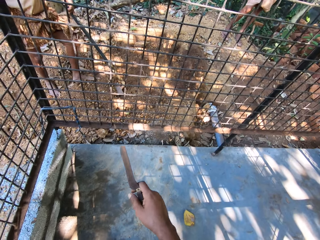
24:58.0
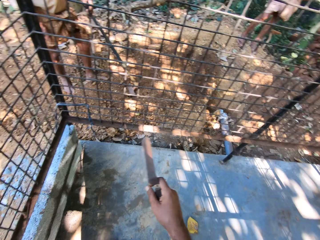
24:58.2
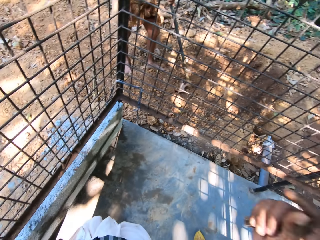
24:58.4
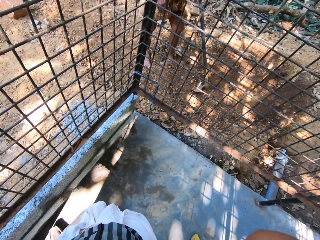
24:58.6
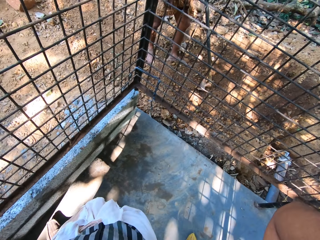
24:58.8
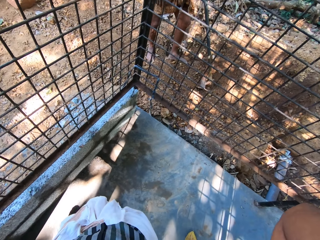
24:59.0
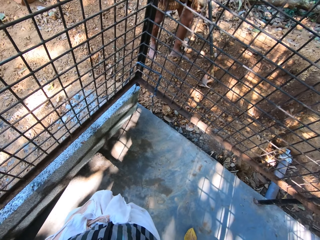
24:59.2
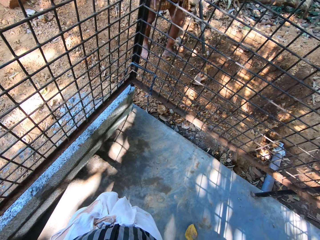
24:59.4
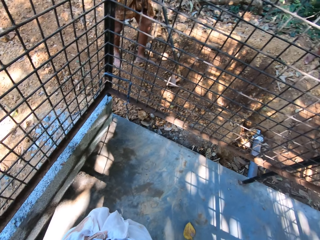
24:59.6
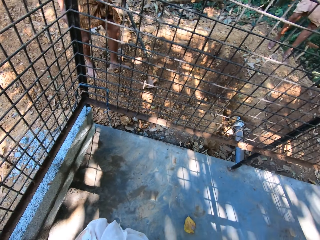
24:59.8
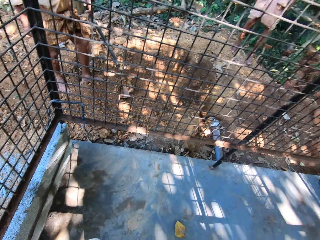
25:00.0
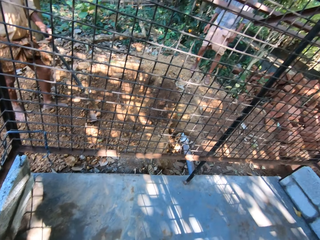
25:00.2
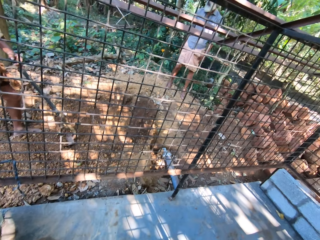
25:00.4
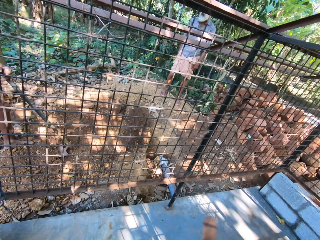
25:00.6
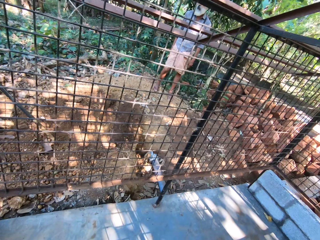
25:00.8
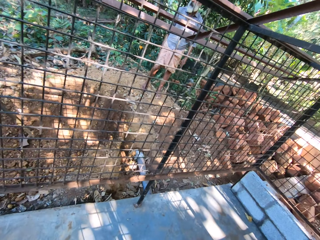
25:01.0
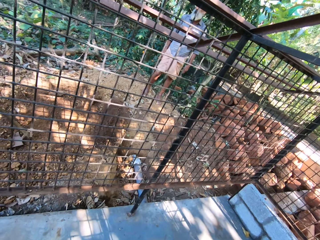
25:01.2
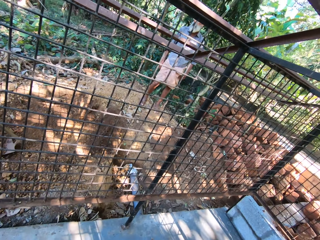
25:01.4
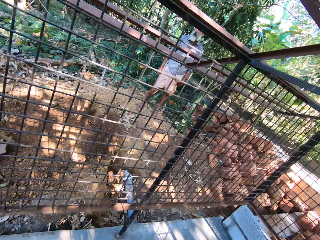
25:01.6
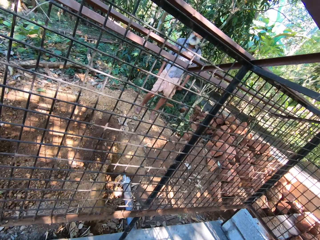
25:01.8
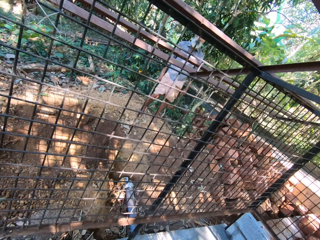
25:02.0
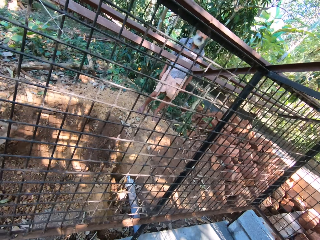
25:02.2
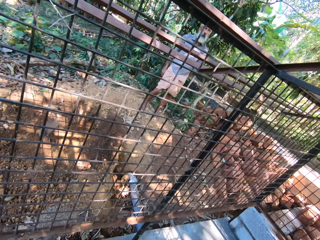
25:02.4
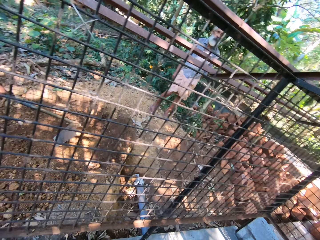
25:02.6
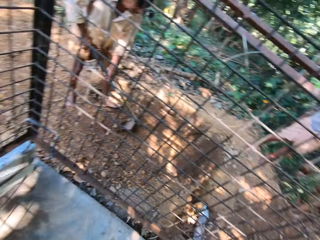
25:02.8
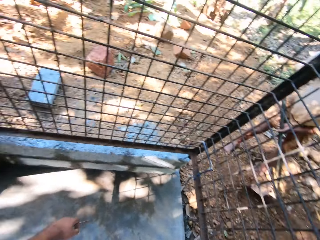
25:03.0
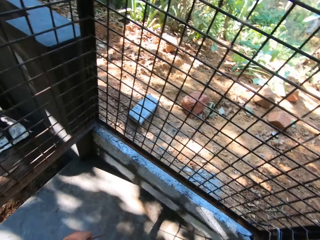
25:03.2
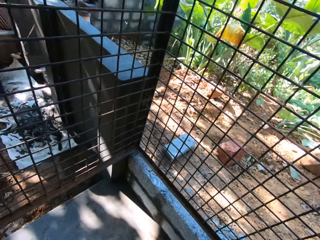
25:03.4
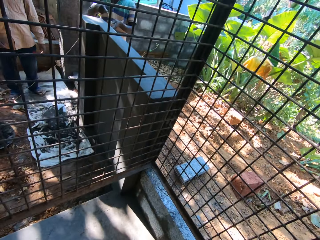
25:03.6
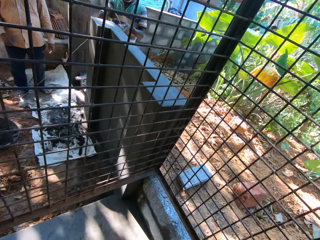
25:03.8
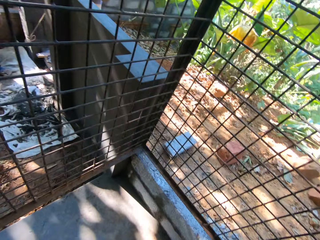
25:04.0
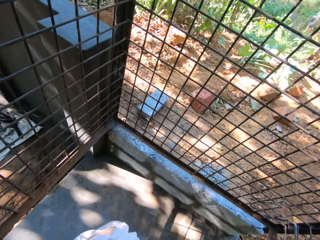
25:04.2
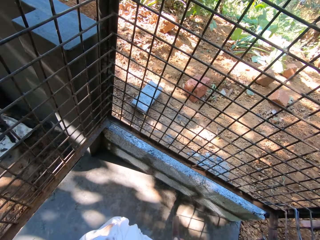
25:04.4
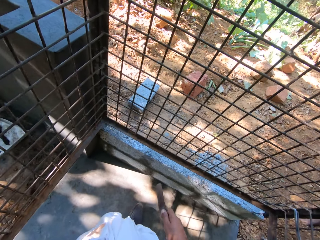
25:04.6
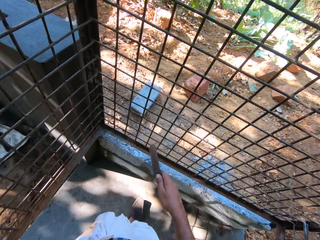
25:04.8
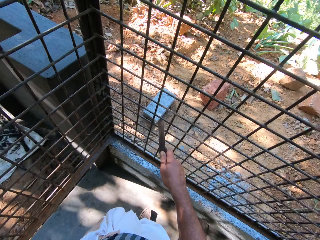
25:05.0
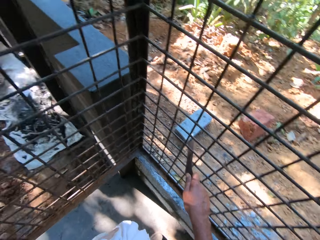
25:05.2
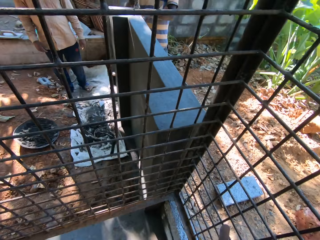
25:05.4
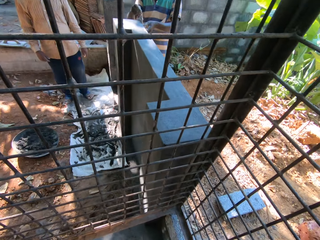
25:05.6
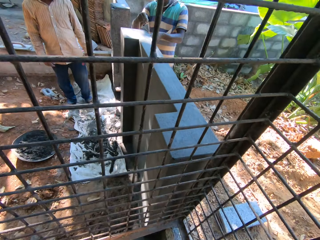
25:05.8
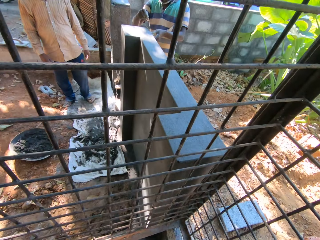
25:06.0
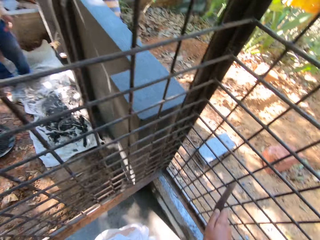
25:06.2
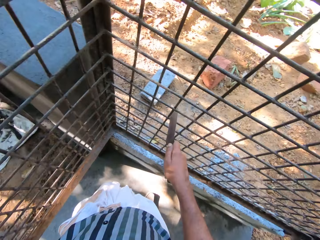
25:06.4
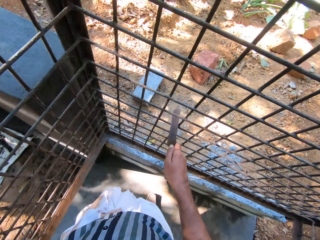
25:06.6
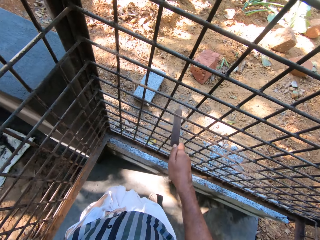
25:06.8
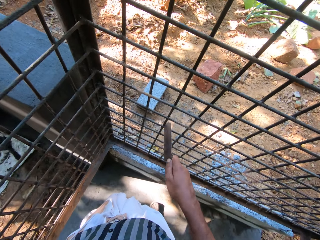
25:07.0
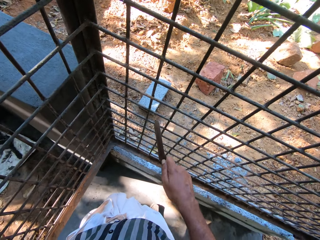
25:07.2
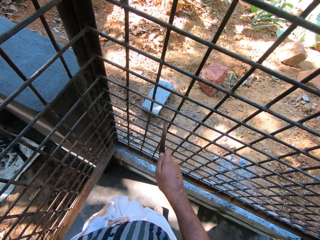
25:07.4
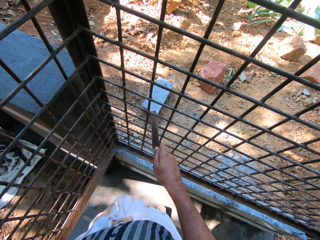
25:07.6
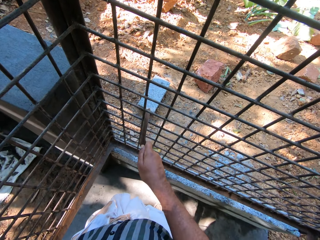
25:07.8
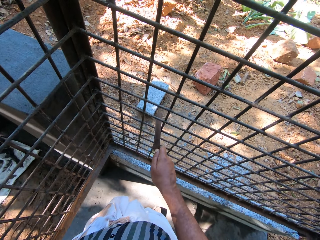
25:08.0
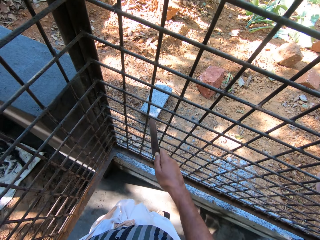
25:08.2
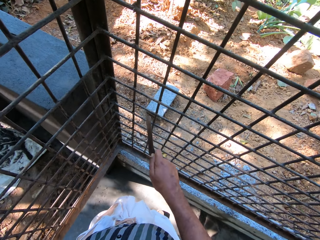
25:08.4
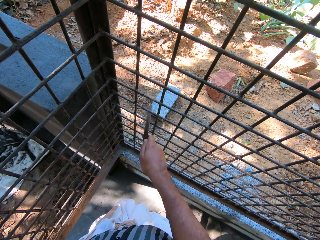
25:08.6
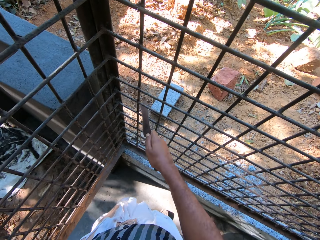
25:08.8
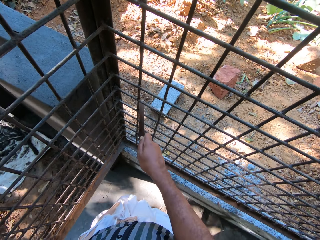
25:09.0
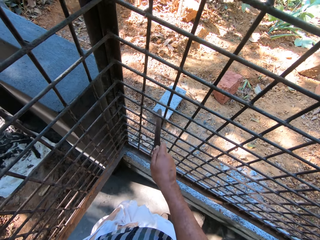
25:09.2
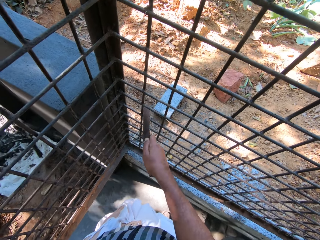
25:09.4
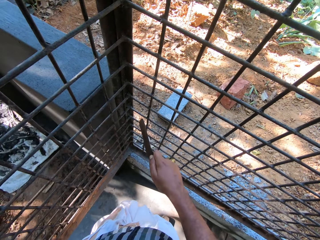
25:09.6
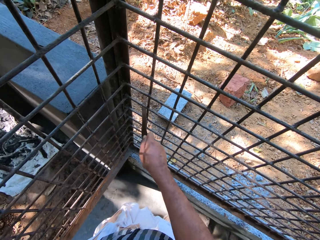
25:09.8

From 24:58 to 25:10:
The camera wearer files the iron cage with the file in his right hand. He scrubs the wire mesh with a knife.

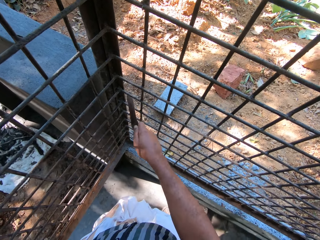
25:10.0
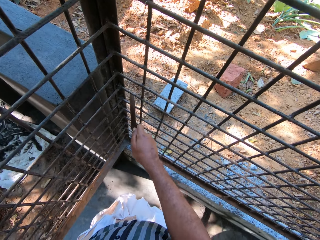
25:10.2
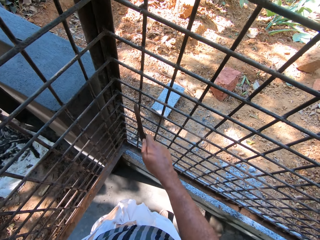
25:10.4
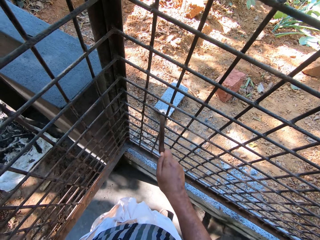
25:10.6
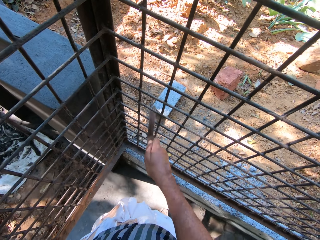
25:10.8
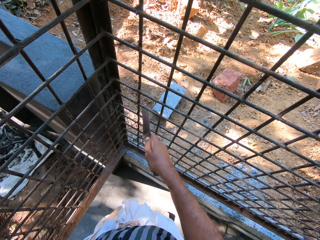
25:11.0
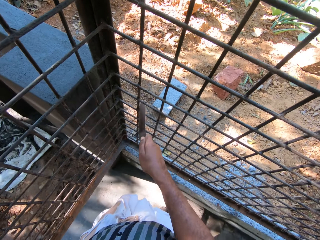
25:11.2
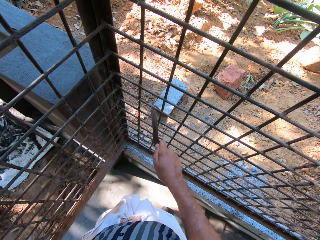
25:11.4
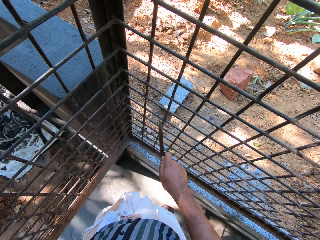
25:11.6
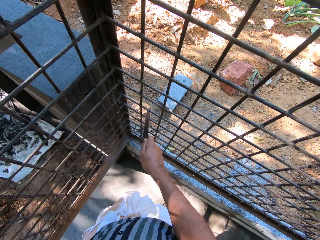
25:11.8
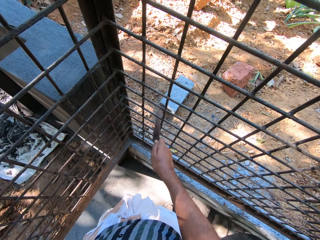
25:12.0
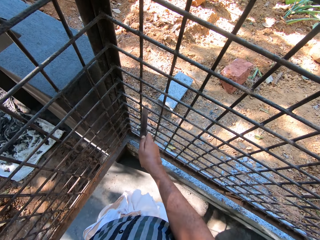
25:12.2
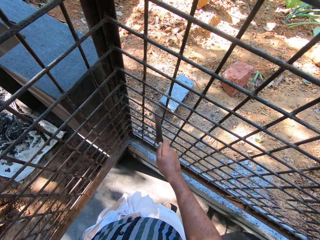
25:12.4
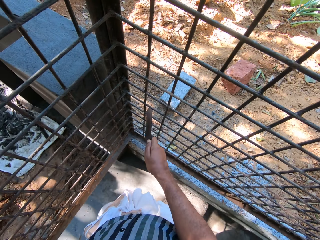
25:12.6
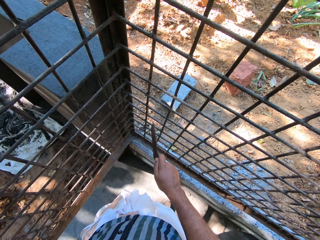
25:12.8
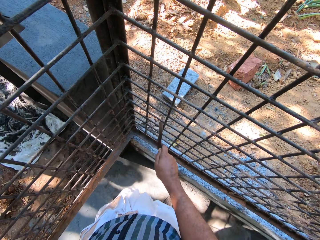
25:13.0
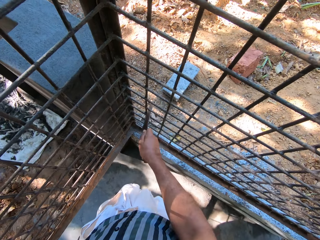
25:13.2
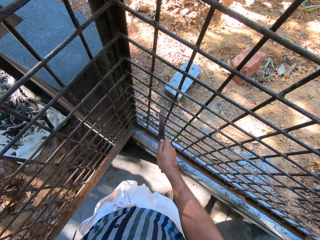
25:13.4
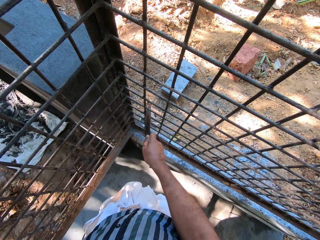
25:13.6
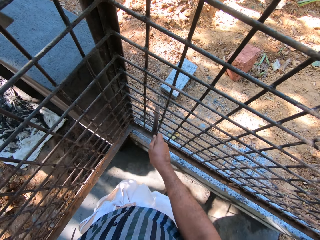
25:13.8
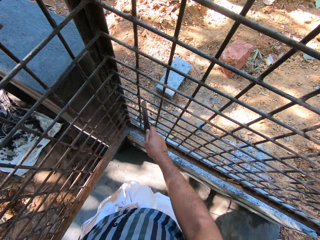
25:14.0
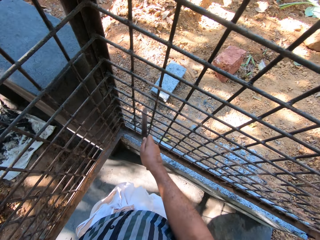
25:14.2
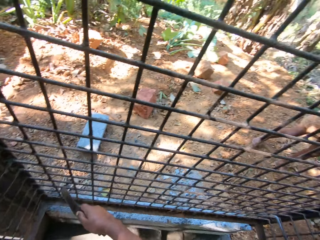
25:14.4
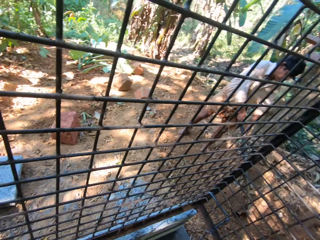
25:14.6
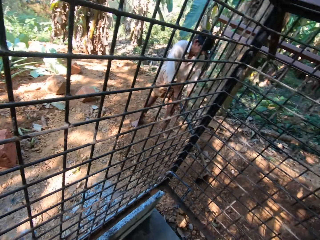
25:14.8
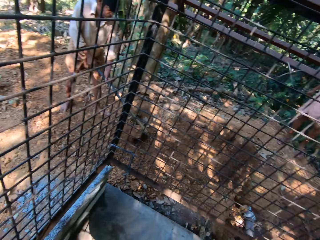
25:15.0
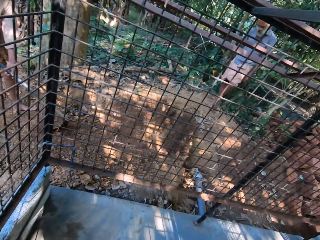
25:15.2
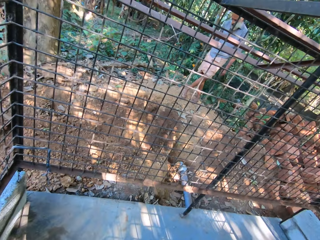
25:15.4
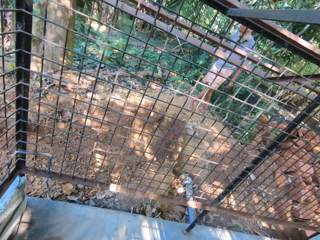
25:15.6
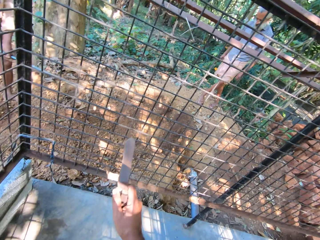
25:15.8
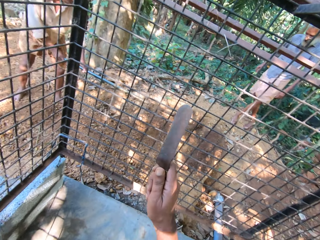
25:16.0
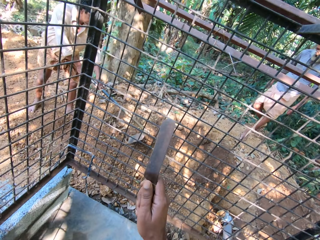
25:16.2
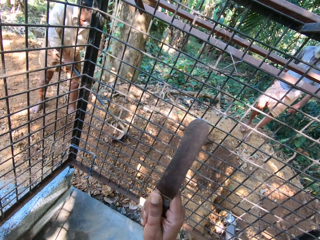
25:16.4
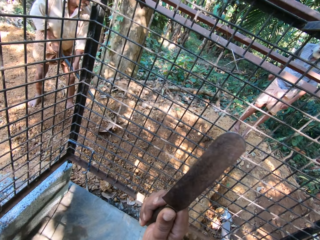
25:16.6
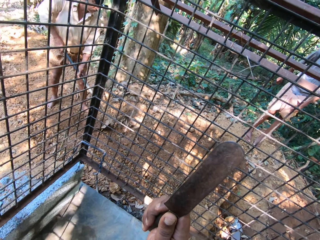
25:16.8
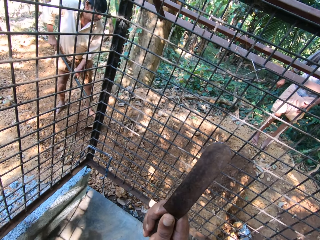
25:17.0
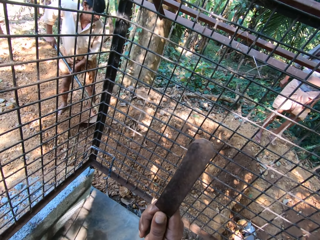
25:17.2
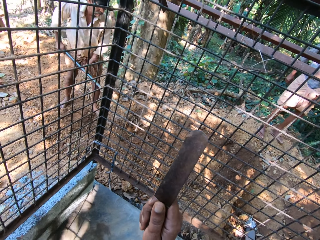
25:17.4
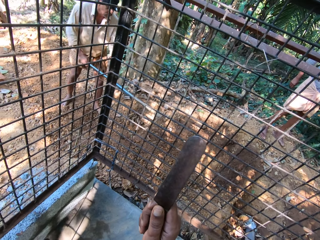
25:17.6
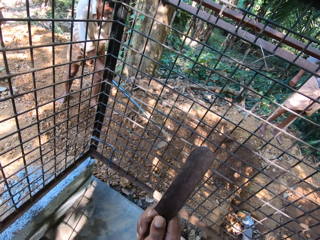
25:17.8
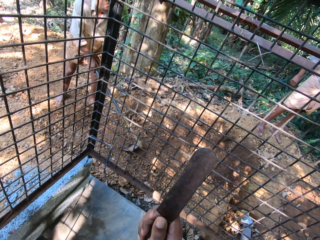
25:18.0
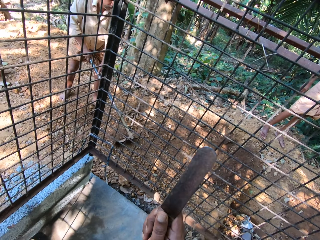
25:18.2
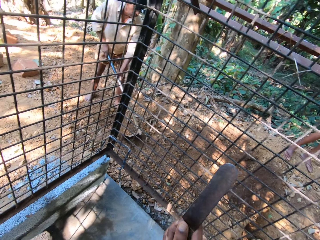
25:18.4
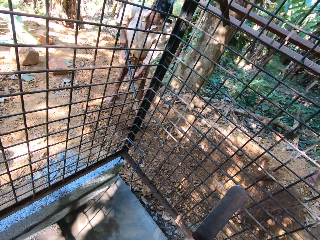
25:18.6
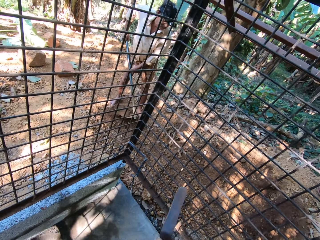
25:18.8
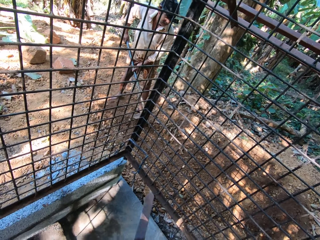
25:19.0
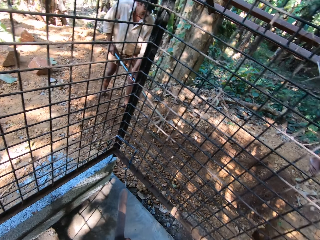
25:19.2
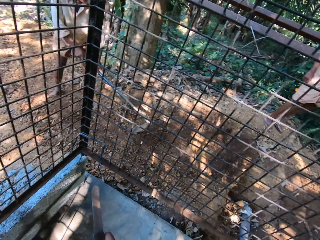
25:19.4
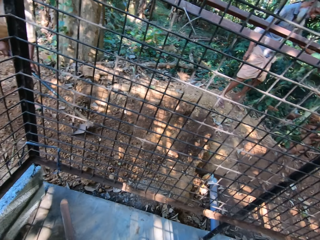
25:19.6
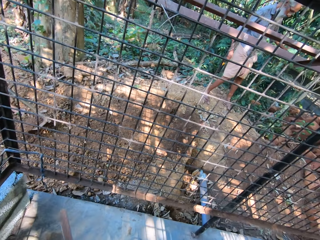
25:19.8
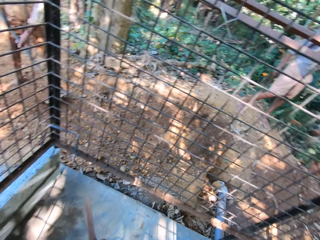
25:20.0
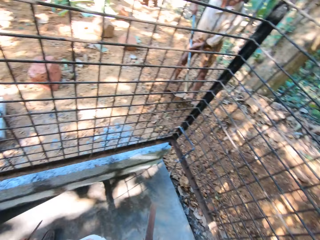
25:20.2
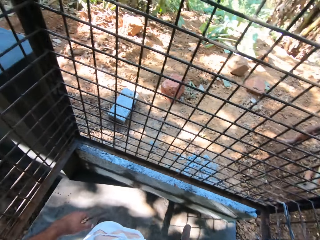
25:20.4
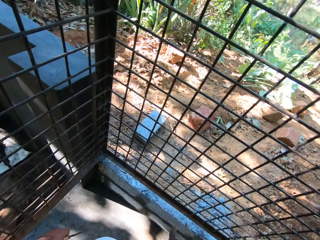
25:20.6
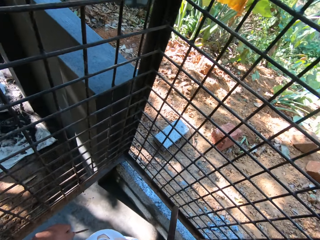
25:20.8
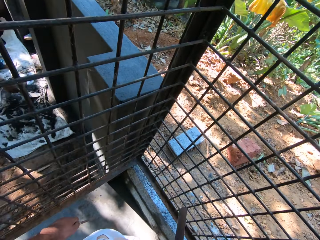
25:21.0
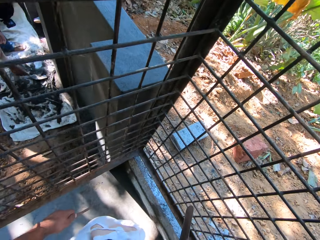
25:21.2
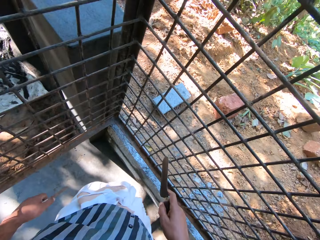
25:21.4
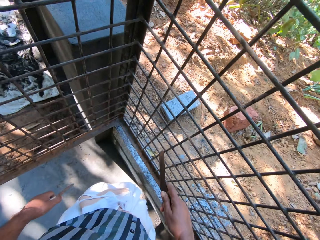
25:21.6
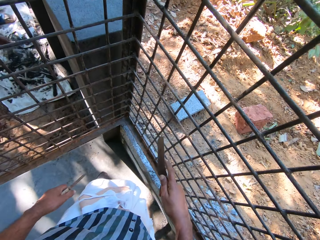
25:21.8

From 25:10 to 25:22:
The camera wearer stops to scrub. They point with a knife.
